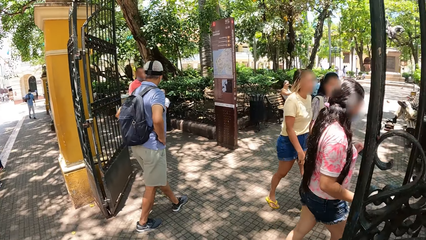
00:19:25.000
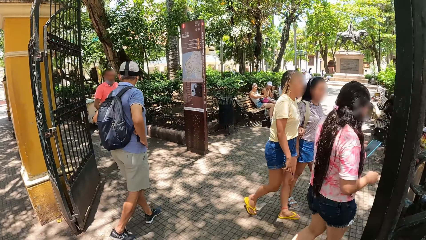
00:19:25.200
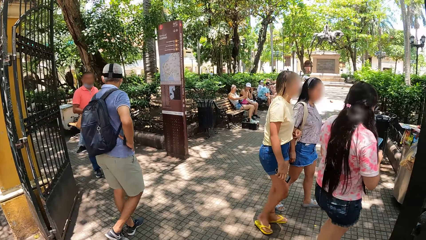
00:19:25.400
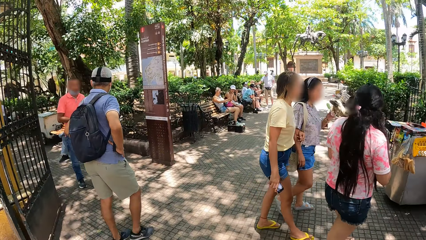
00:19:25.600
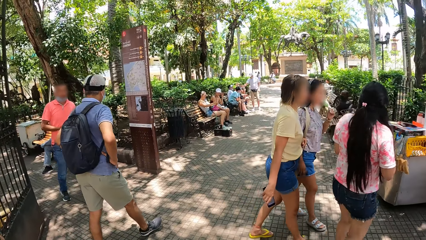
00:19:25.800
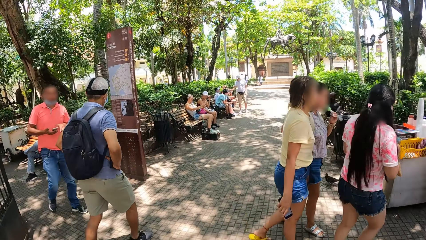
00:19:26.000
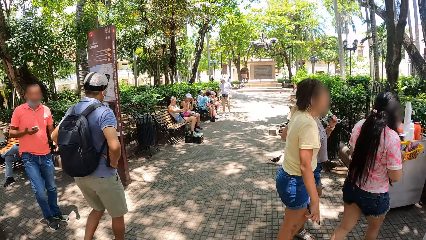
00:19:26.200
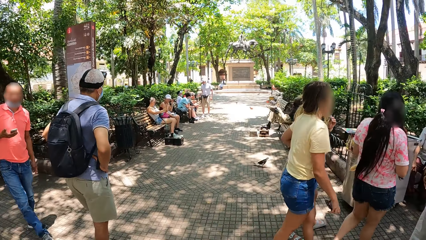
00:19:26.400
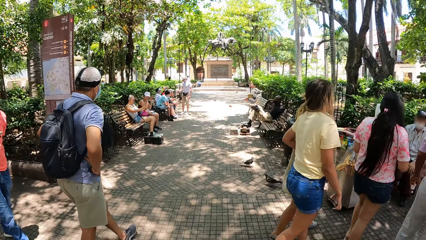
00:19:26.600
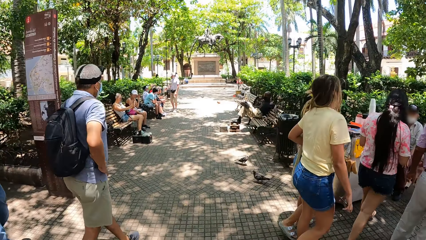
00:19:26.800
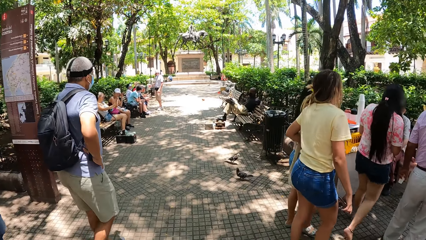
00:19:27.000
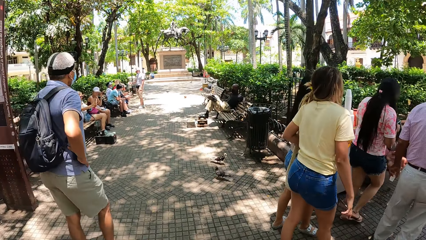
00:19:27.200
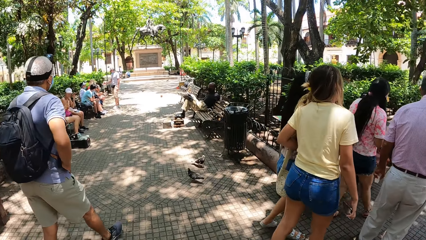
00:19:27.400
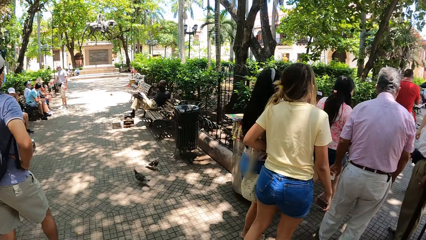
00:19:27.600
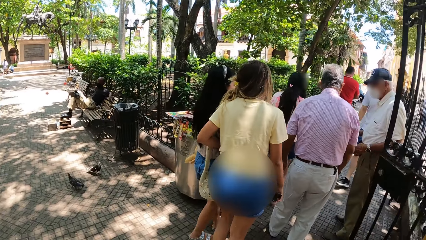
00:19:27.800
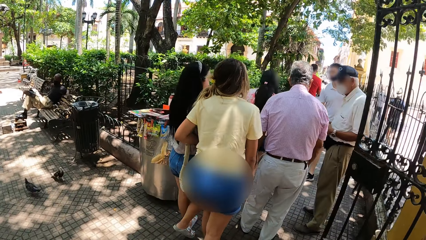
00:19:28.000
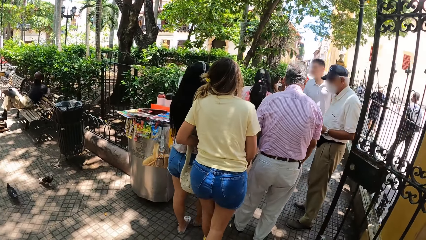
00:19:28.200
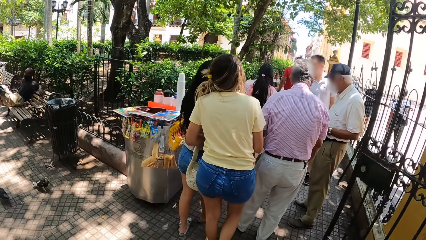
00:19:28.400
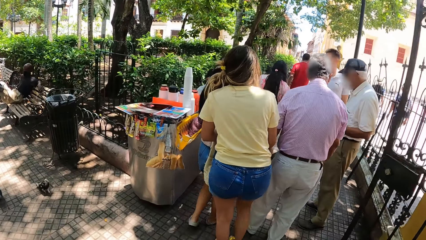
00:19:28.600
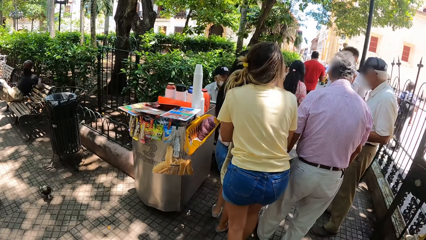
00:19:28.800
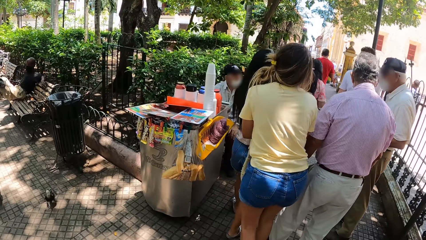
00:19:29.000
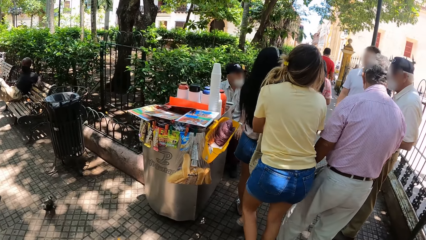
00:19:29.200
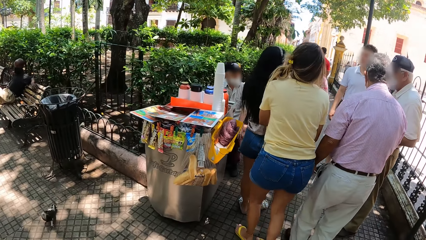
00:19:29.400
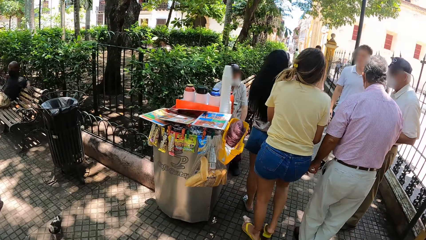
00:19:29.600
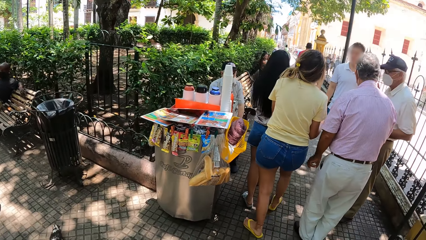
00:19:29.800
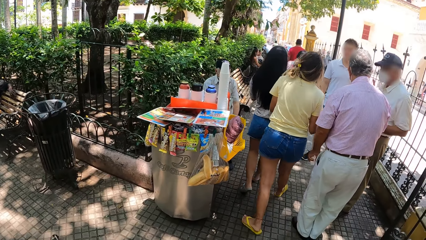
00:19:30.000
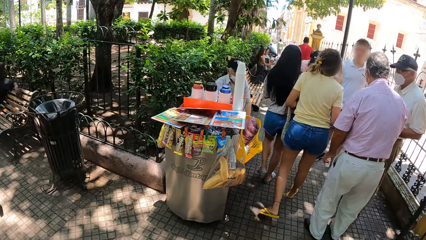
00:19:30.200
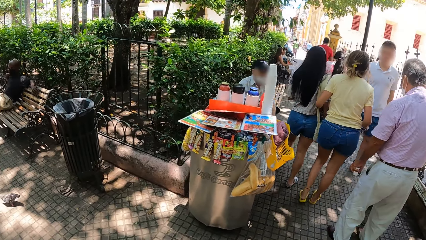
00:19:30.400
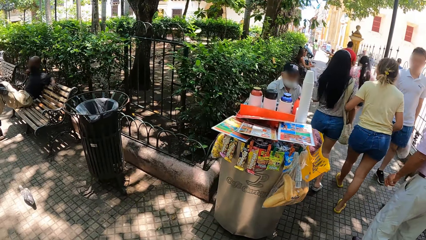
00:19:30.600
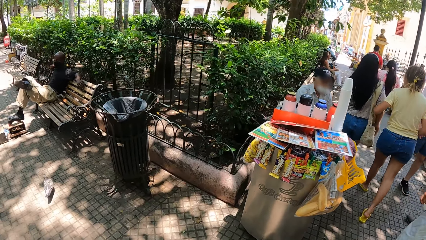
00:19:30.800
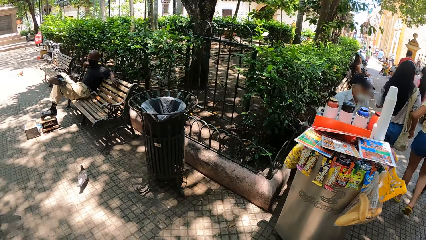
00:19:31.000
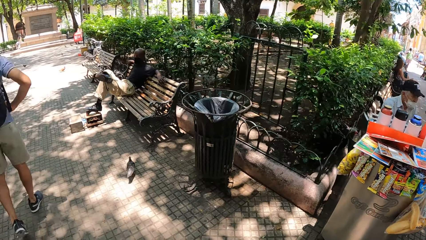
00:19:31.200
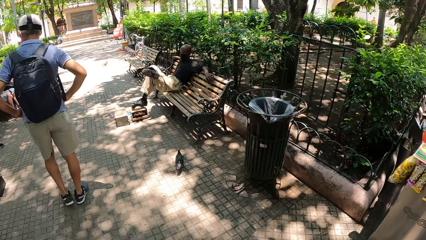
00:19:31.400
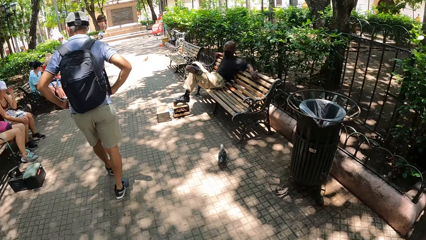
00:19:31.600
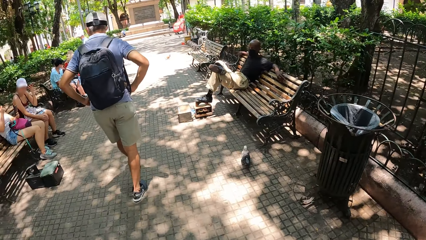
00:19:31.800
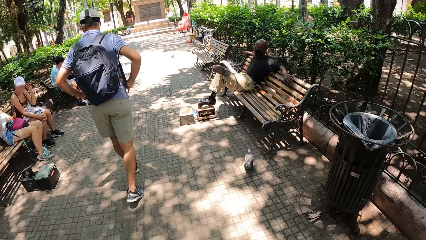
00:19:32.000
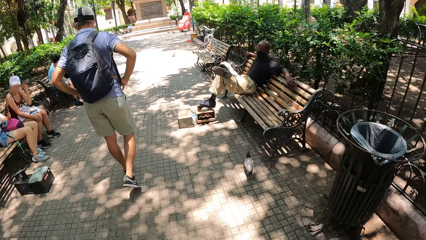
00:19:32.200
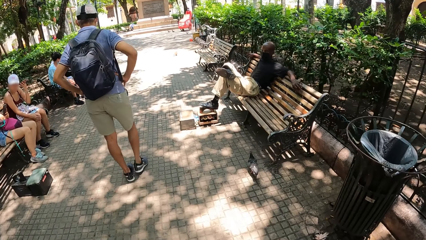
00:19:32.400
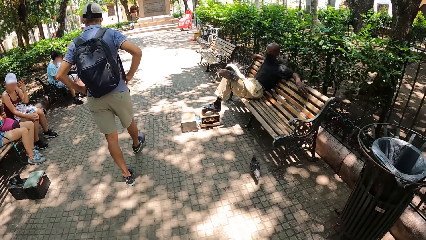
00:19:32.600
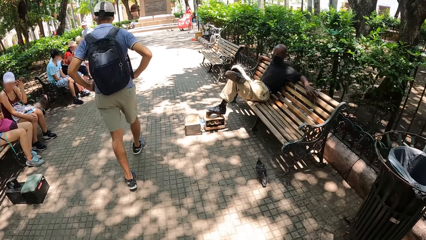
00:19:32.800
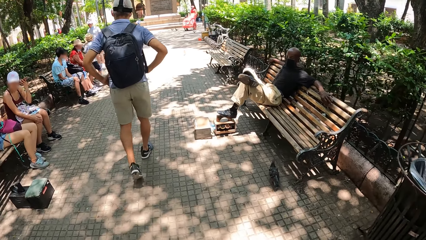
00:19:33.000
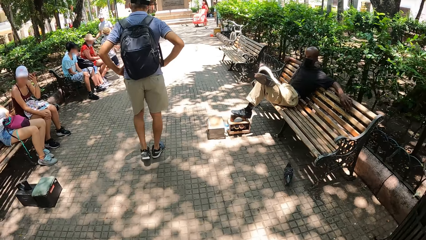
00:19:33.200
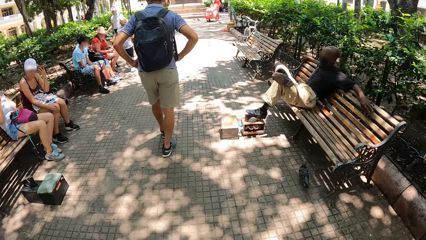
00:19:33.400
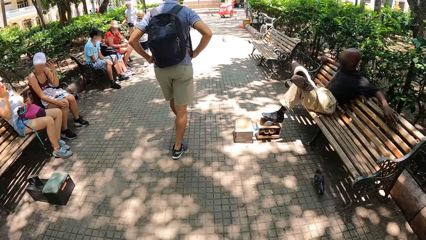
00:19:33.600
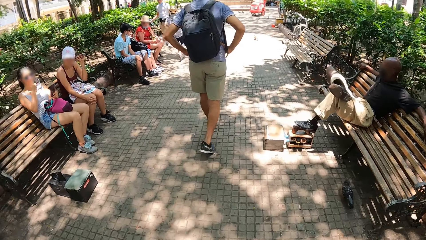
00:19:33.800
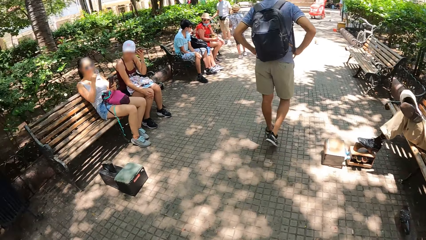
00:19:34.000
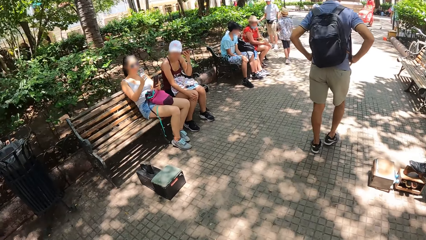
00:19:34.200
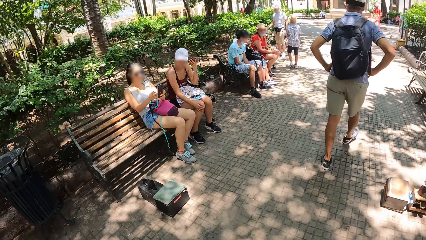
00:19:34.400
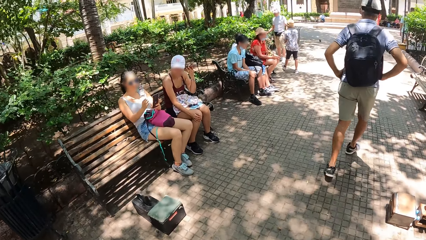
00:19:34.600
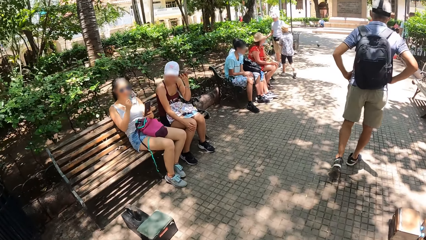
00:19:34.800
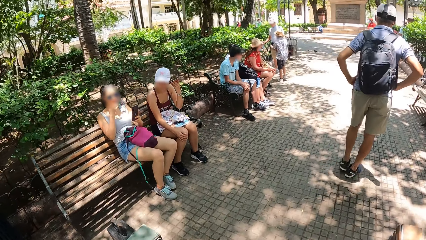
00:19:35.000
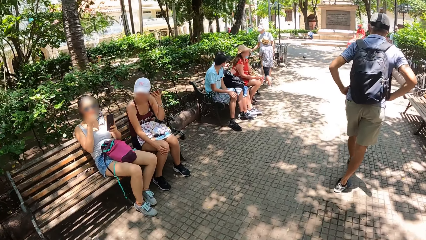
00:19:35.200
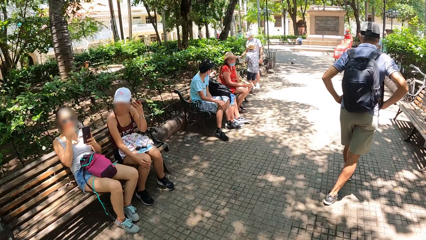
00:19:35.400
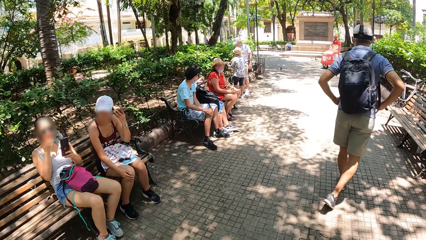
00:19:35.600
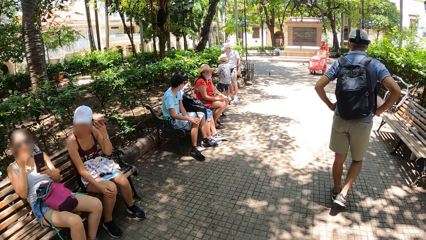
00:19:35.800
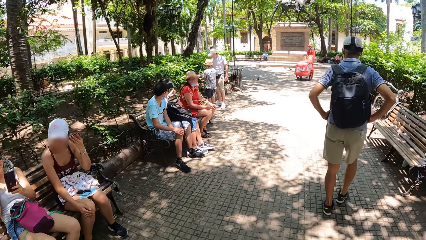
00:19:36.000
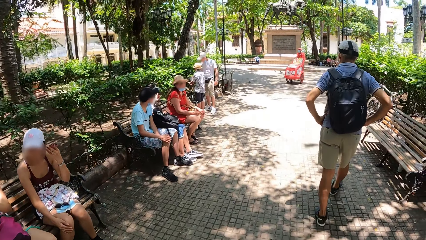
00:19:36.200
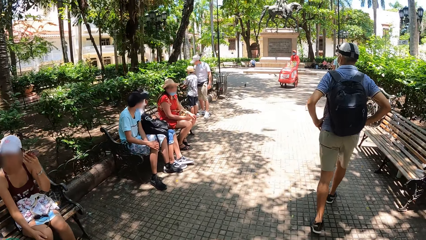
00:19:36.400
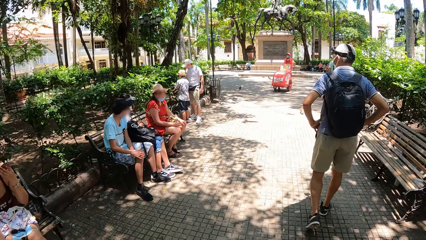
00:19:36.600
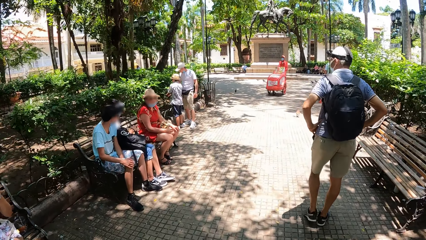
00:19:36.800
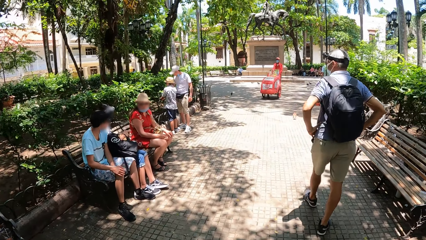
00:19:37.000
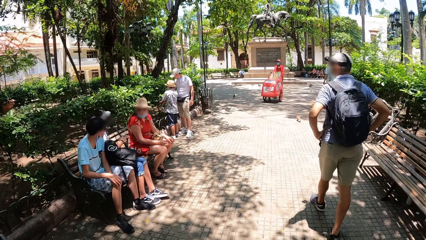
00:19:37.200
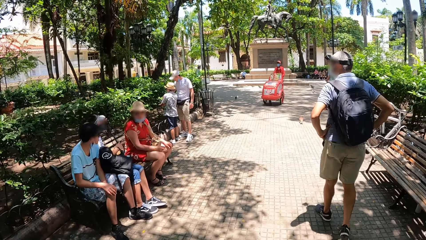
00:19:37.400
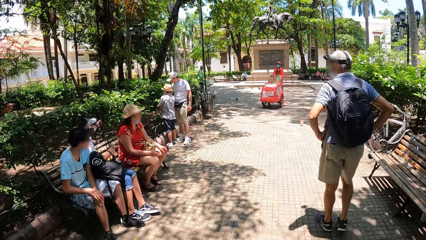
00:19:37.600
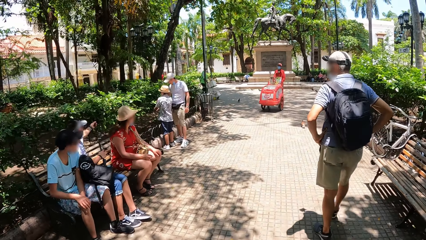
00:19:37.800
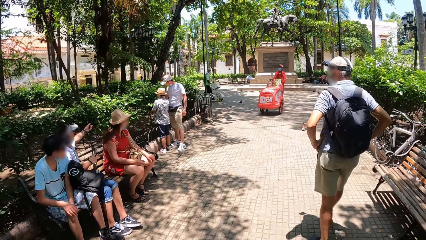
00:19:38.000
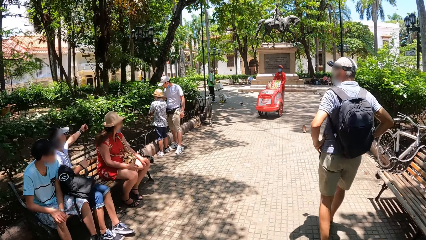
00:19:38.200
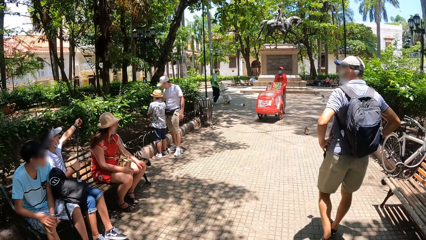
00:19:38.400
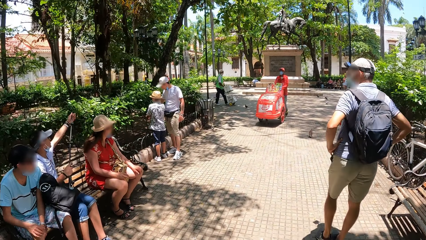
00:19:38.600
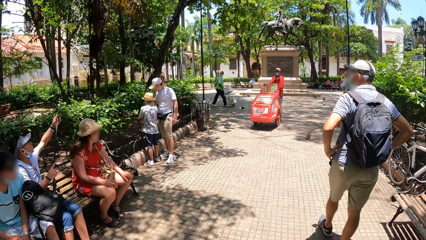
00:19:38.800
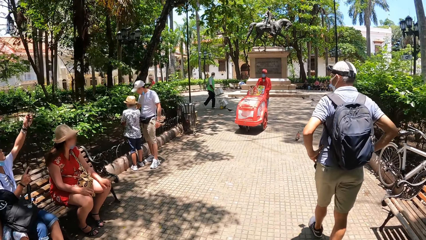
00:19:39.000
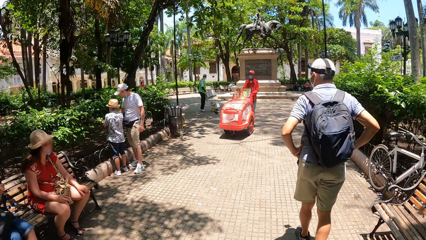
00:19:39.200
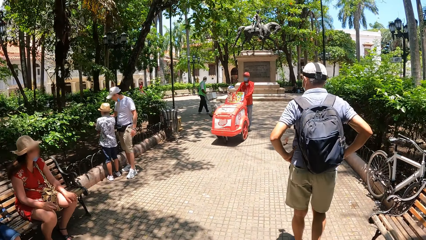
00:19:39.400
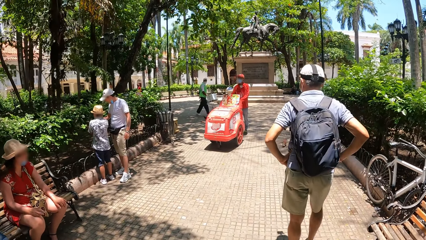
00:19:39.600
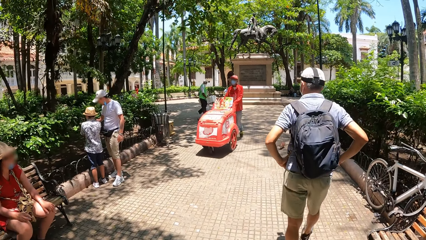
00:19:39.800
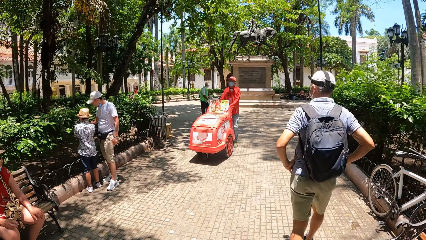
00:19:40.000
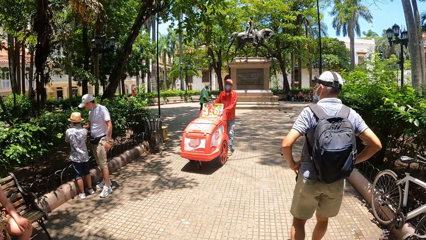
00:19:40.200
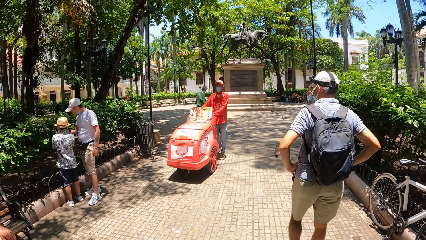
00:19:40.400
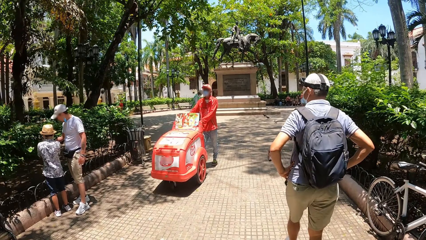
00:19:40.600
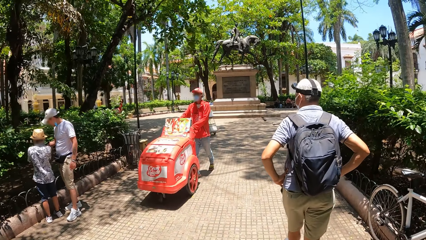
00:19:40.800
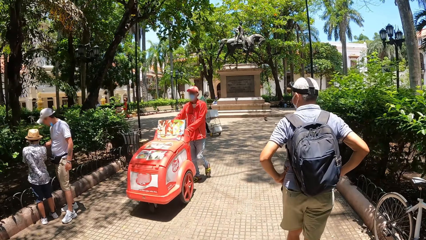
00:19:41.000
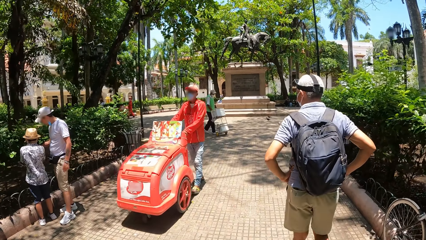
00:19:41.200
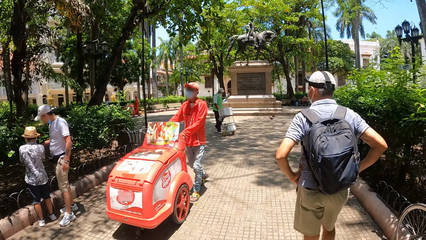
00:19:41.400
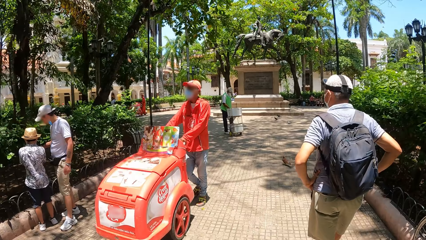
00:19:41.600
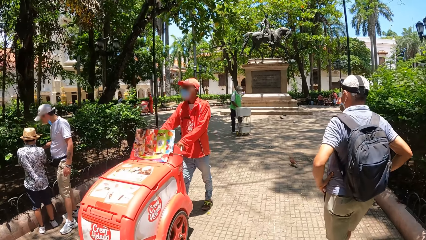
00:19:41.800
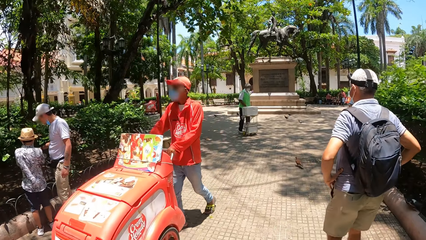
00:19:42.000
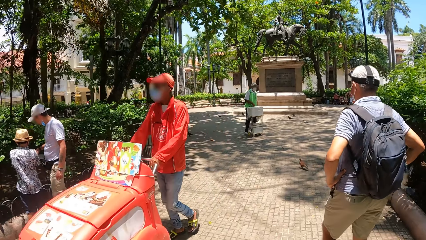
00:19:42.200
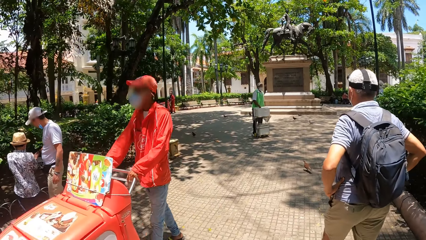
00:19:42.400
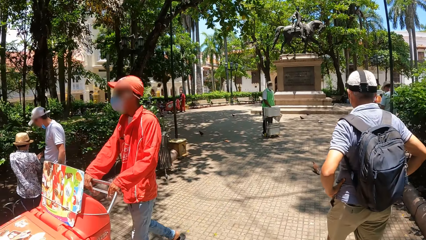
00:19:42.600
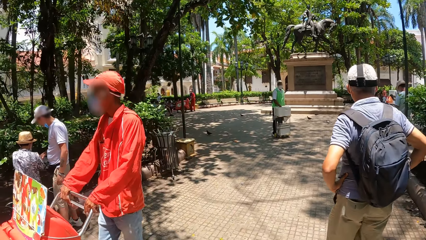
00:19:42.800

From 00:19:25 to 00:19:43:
A person pushes a trolley. Another person pushes a trolley.
